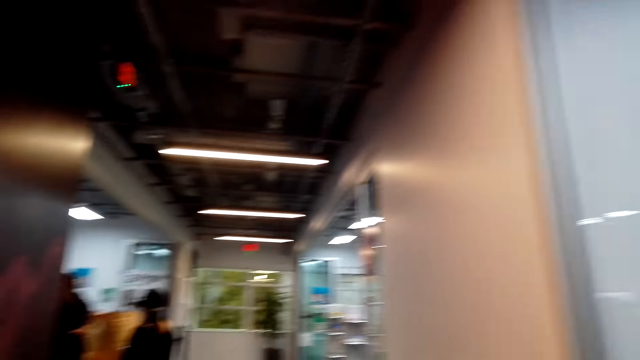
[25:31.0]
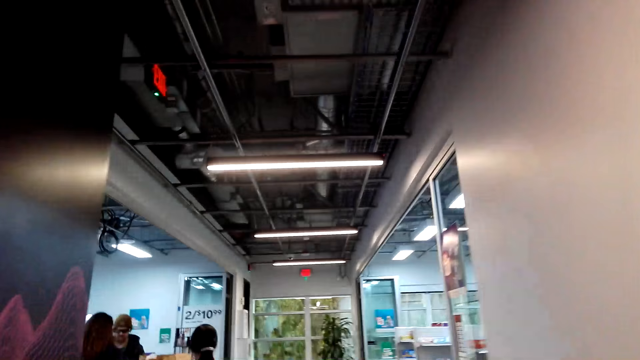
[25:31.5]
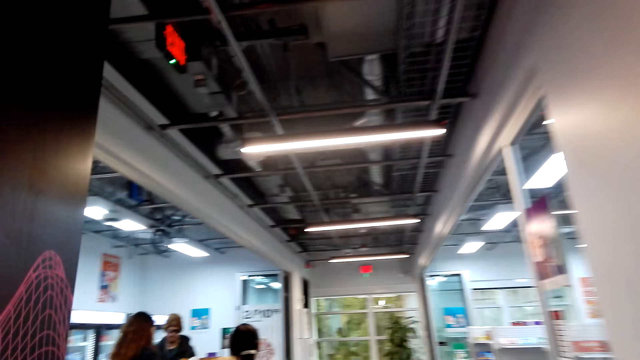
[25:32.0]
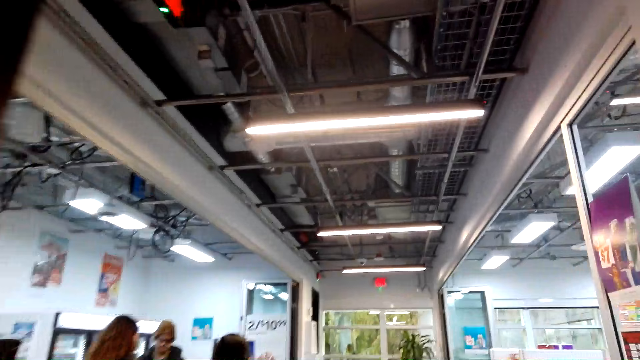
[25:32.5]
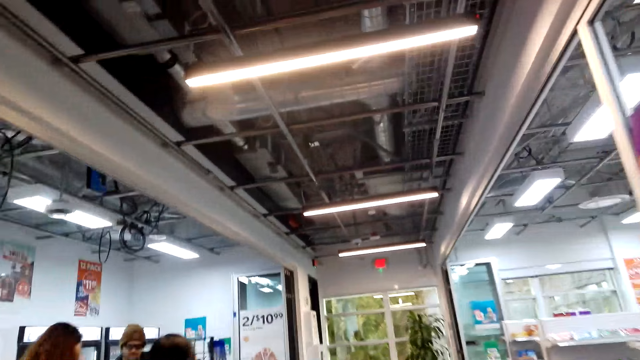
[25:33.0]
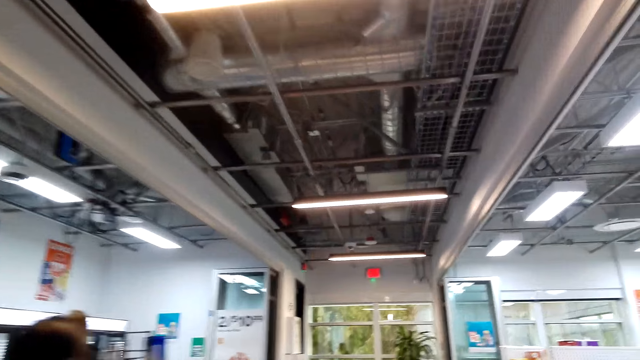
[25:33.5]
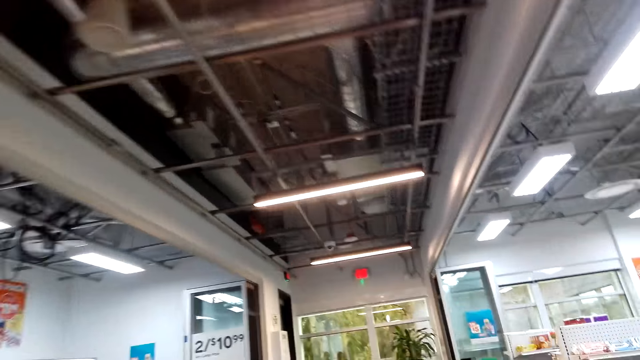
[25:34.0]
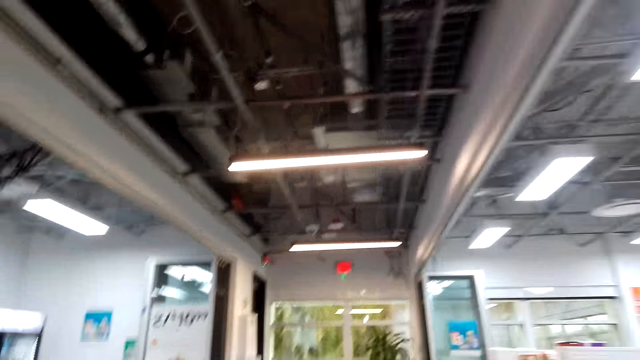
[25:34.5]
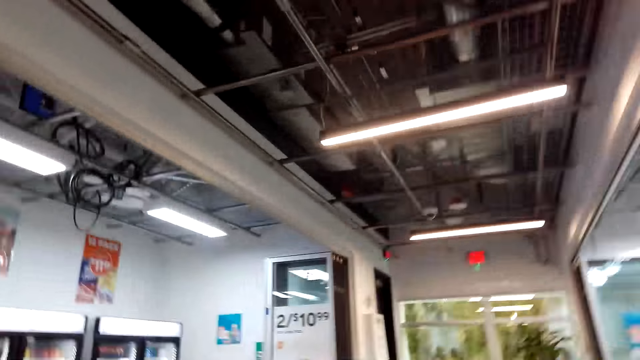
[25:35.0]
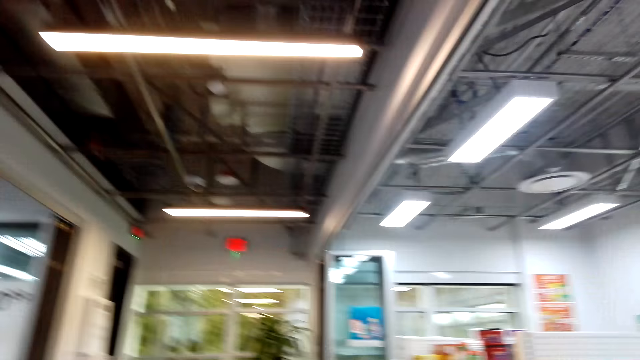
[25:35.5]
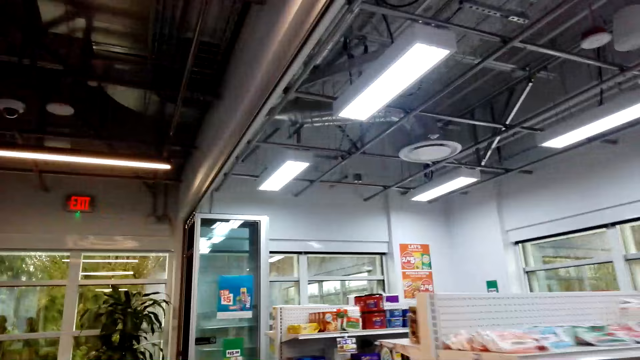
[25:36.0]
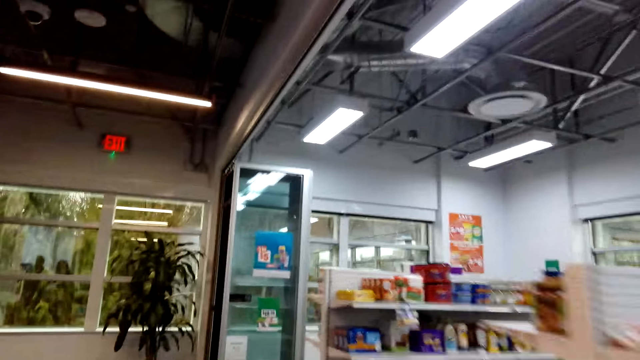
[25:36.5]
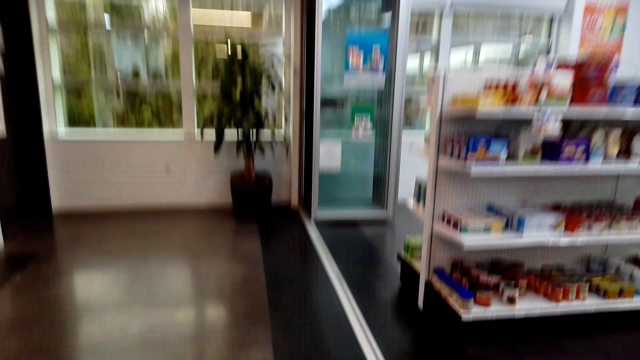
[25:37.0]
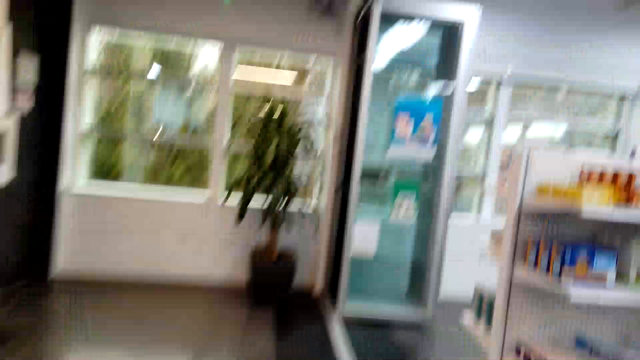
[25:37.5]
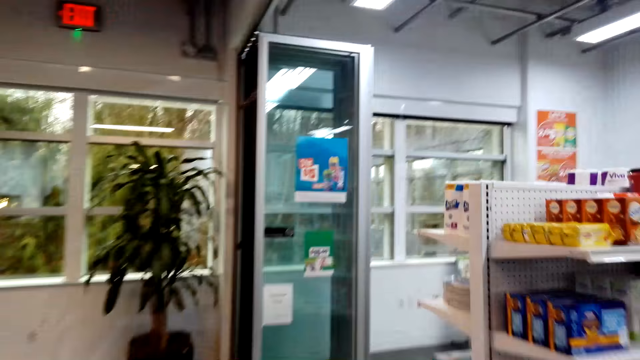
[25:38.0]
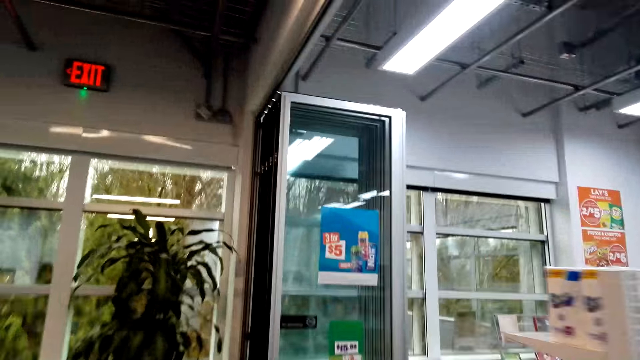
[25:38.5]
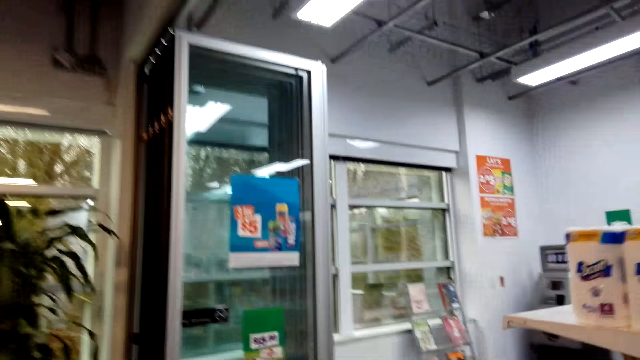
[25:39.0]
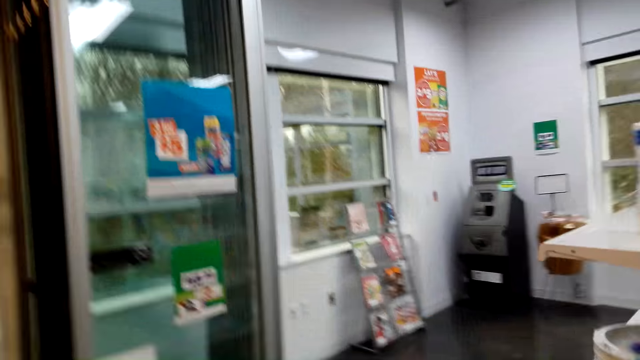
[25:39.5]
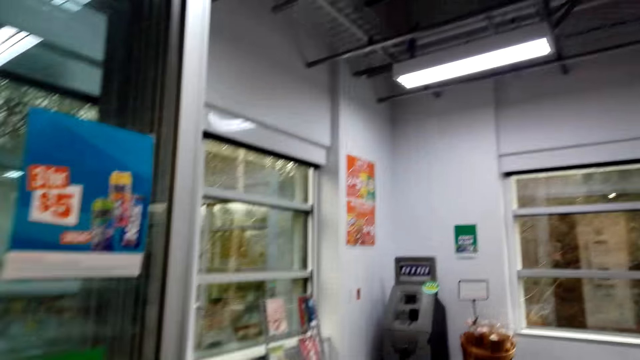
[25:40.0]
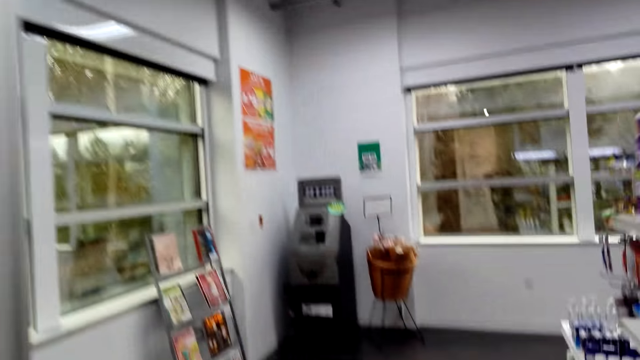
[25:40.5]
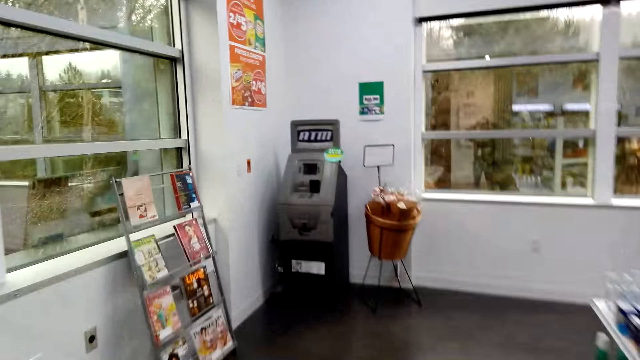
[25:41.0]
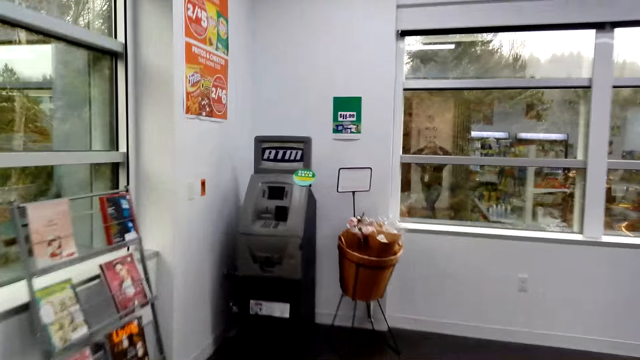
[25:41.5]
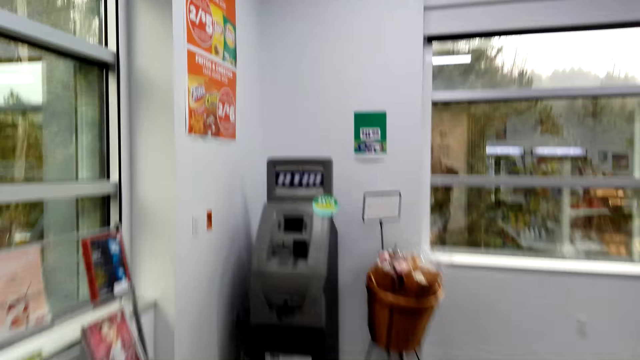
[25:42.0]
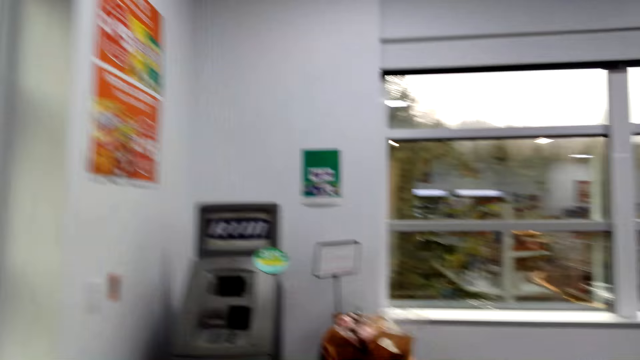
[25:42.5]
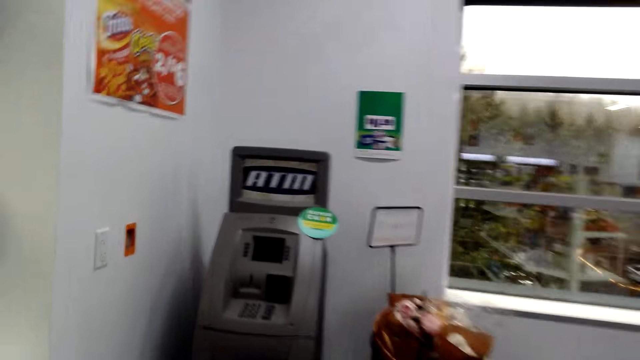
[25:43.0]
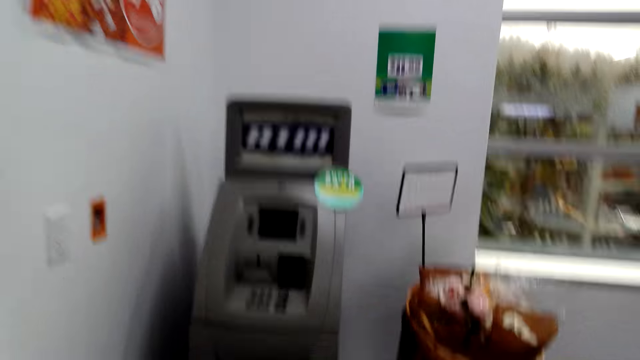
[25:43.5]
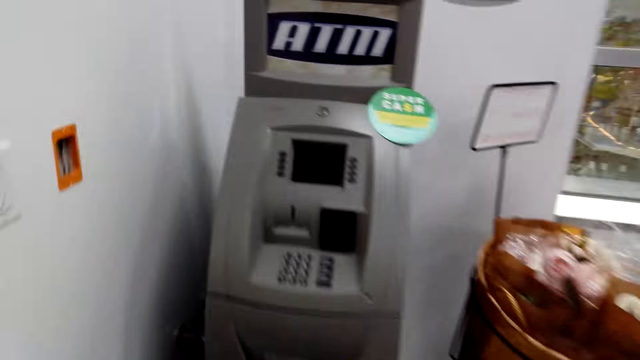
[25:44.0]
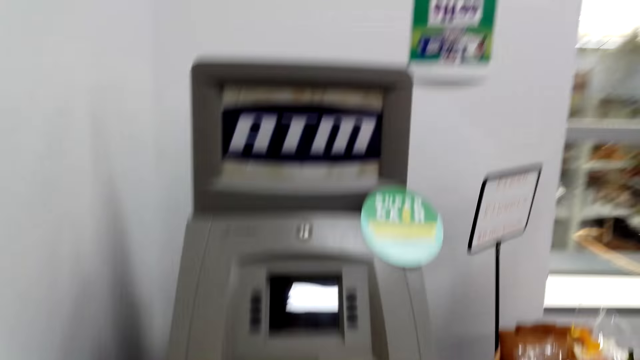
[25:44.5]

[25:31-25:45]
The camera wearer walks towards the automated teller machine.

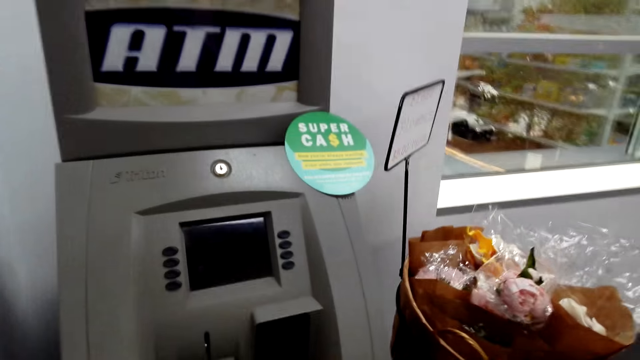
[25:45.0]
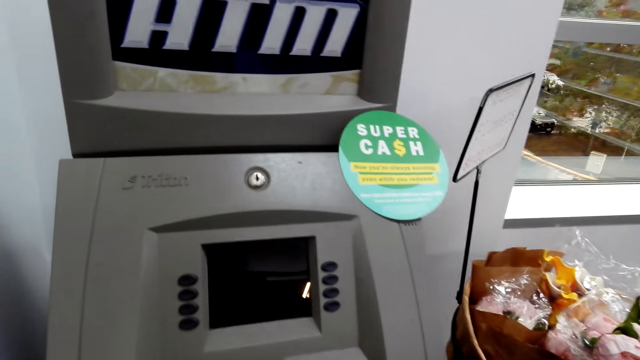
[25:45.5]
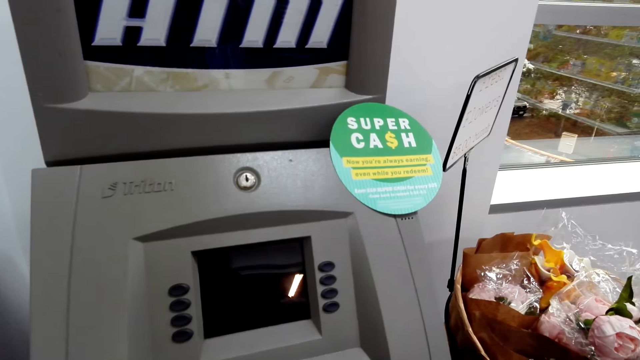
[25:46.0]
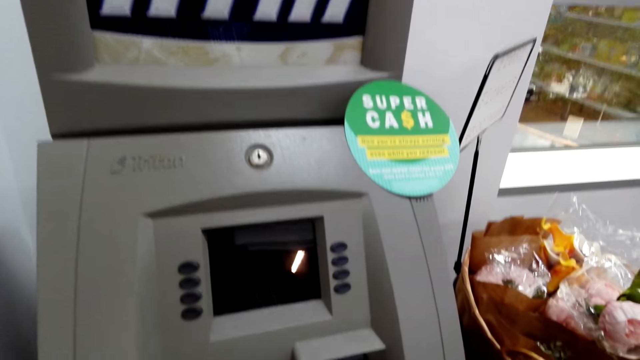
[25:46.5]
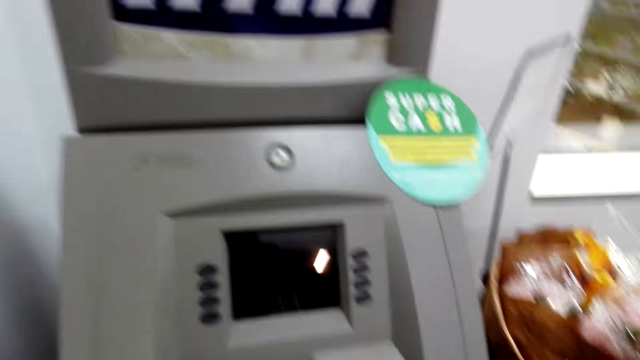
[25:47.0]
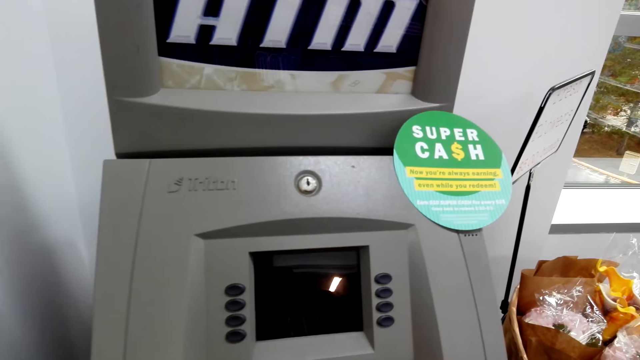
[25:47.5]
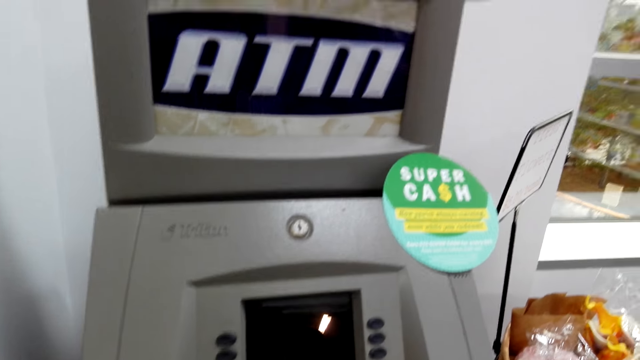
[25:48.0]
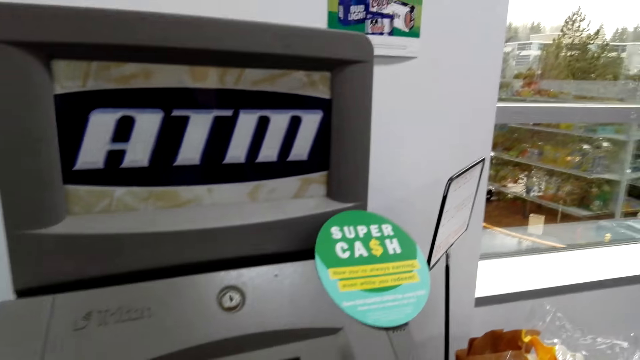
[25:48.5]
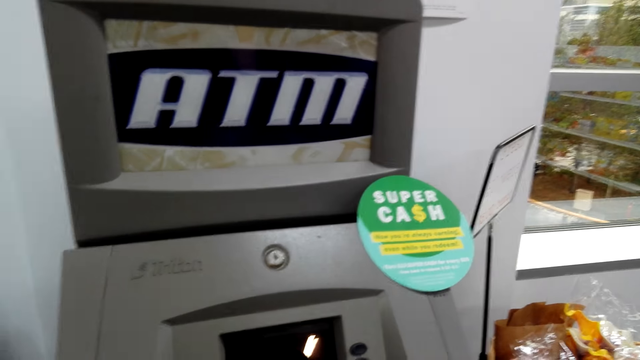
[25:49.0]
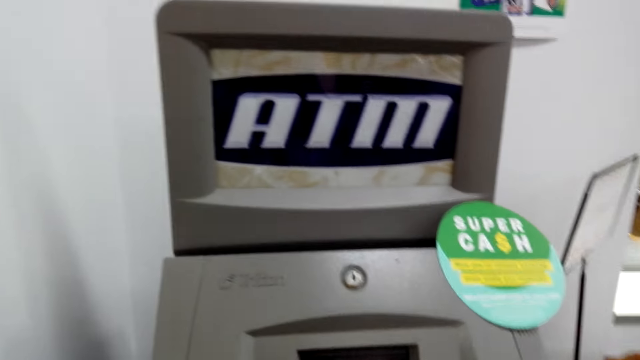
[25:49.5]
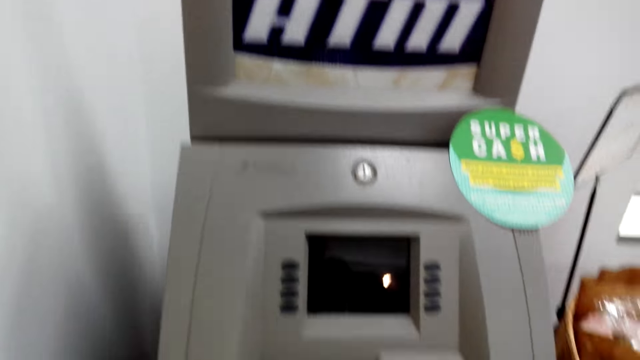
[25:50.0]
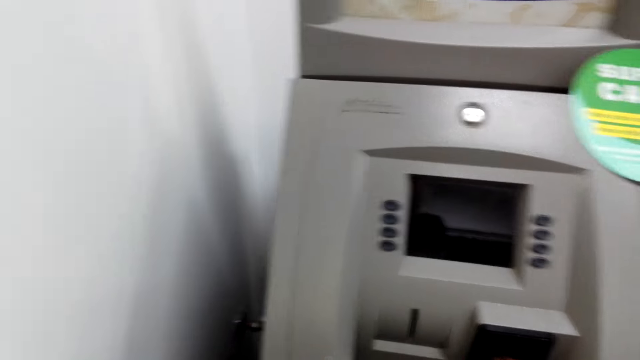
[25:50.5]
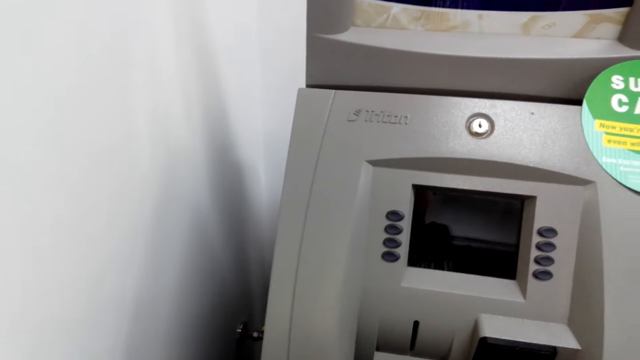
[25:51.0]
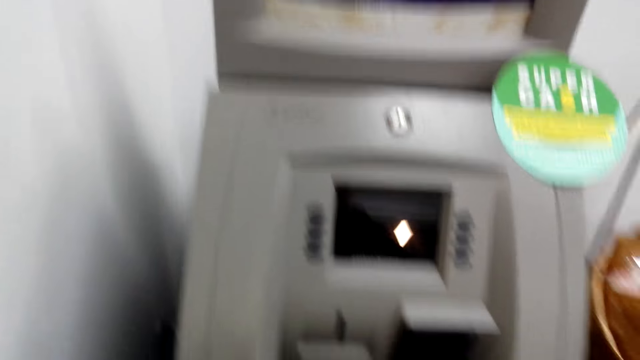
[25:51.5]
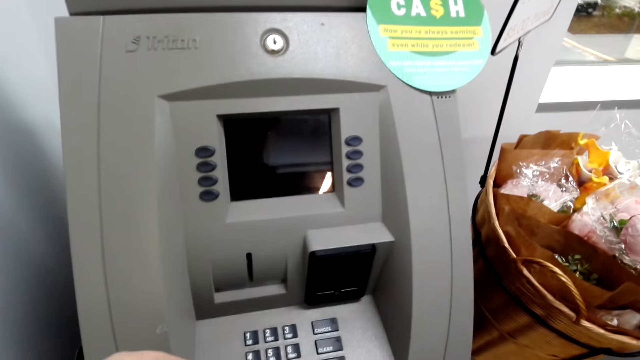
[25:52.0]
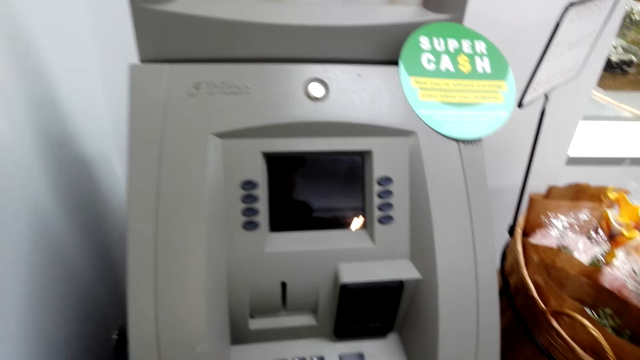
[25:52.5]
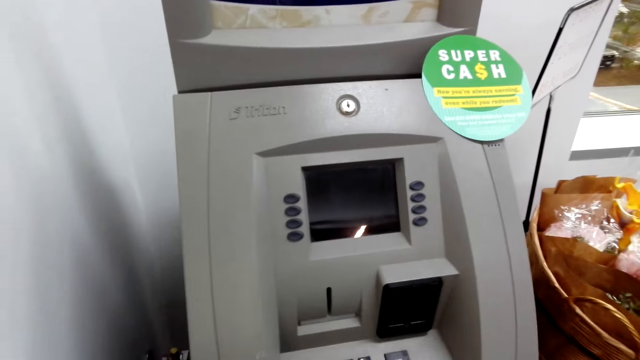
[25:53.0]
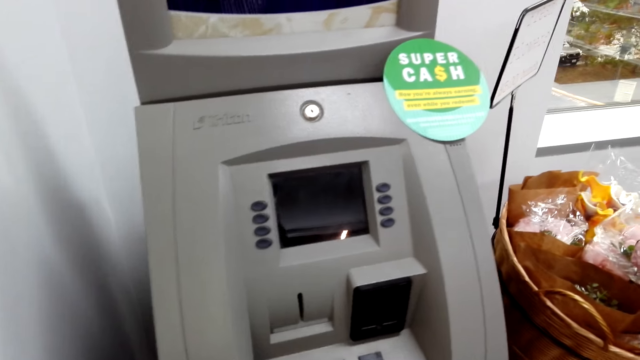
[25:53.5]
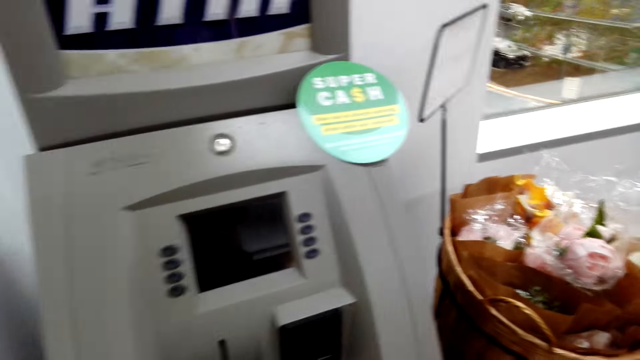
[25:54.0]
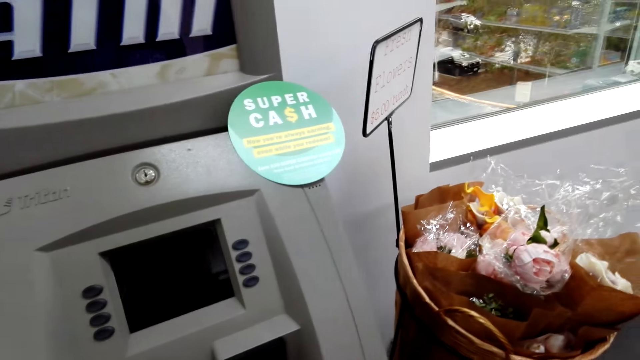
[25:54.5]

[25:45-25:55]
The camera wearer looks around. They withdraw cash.
